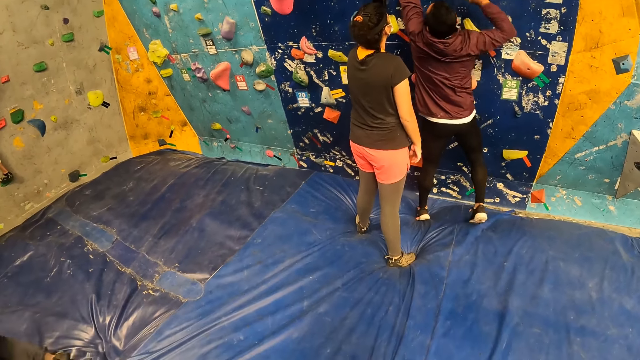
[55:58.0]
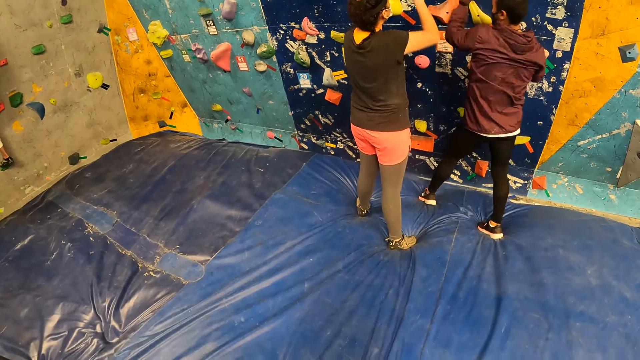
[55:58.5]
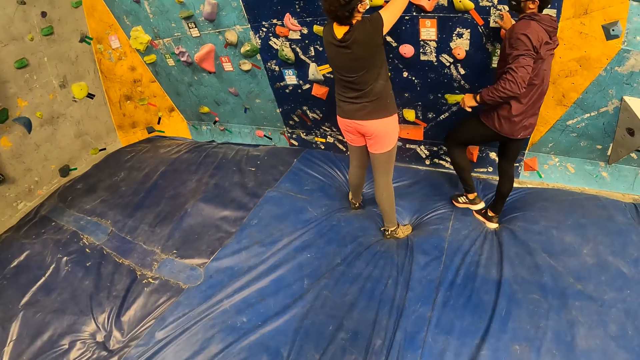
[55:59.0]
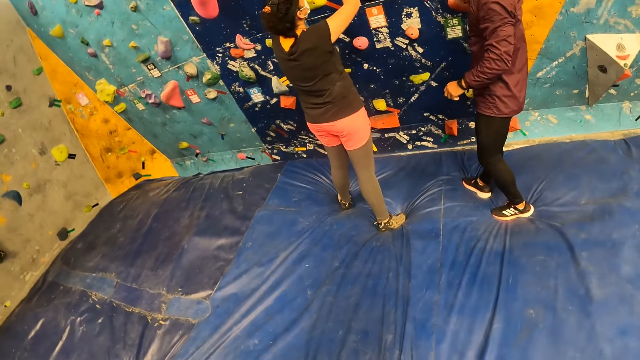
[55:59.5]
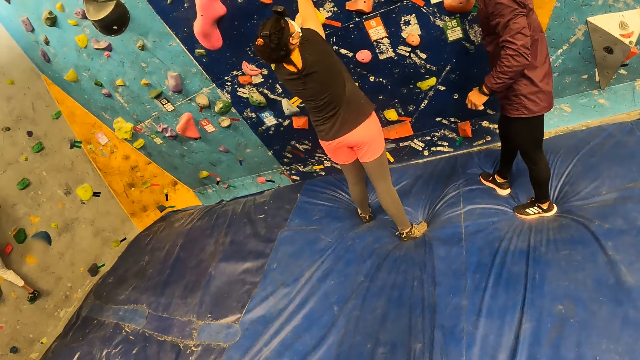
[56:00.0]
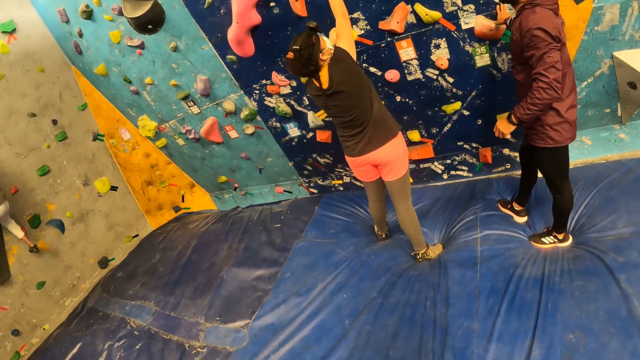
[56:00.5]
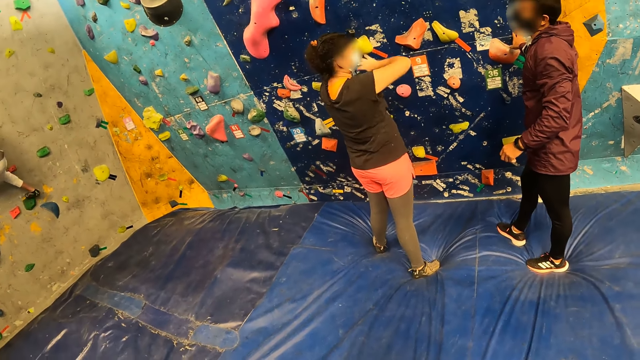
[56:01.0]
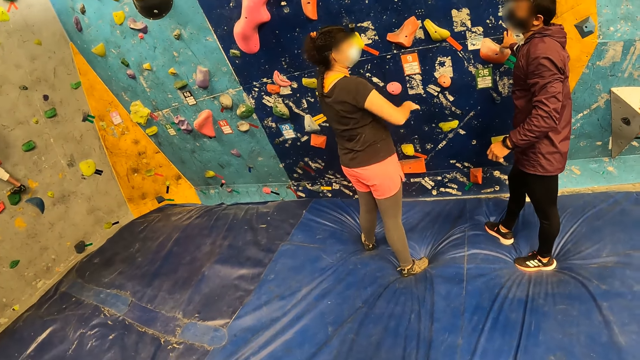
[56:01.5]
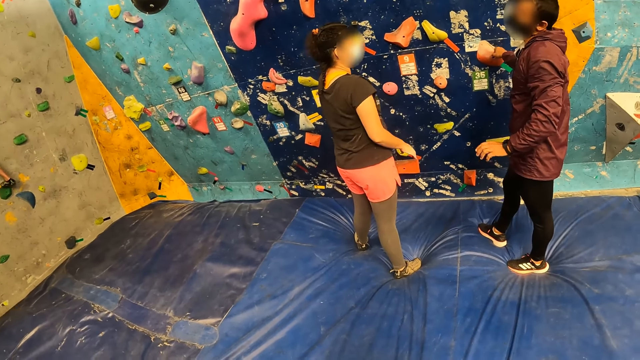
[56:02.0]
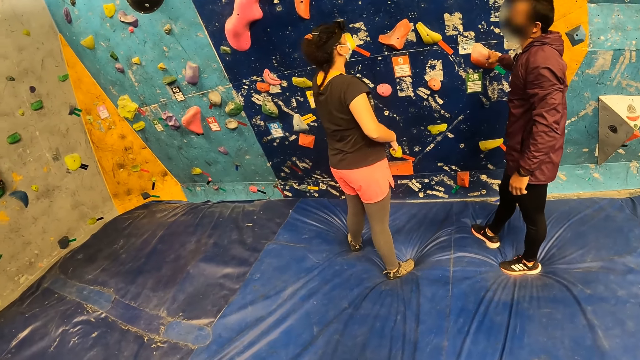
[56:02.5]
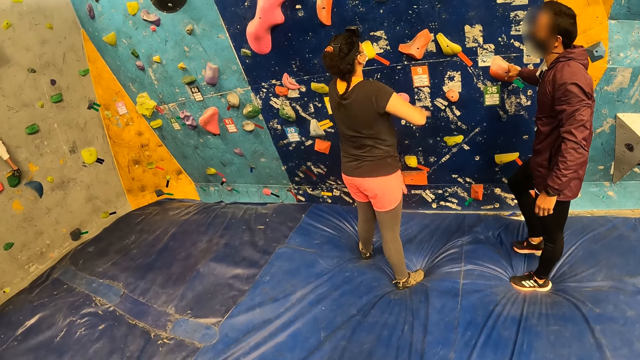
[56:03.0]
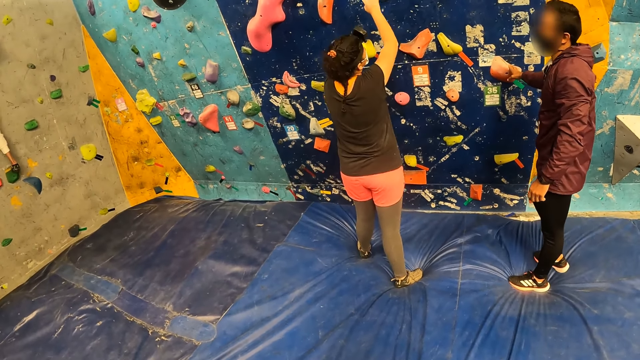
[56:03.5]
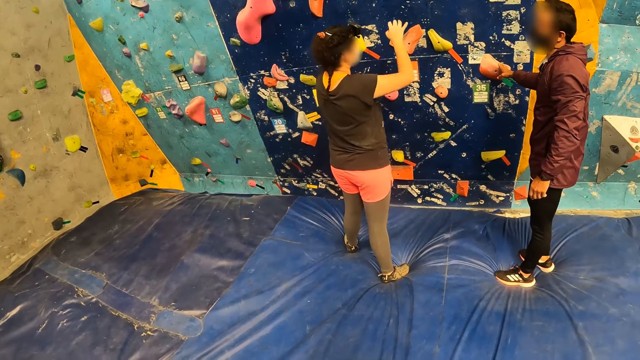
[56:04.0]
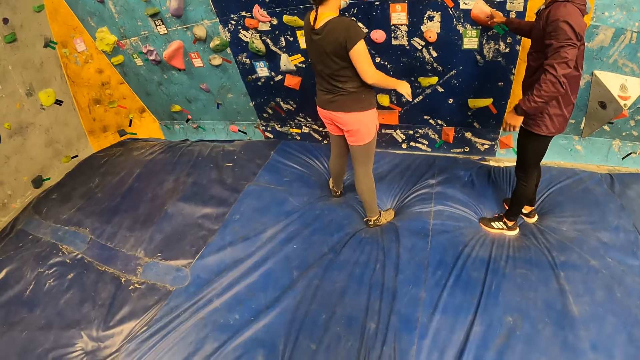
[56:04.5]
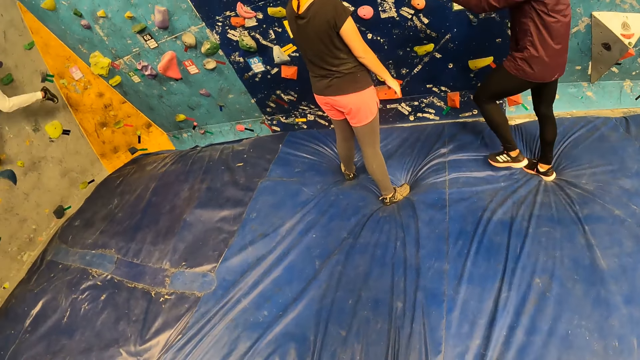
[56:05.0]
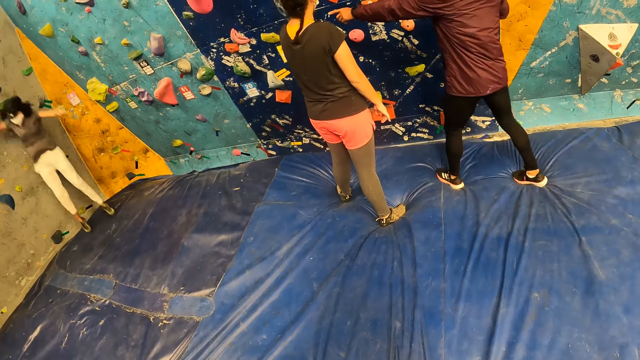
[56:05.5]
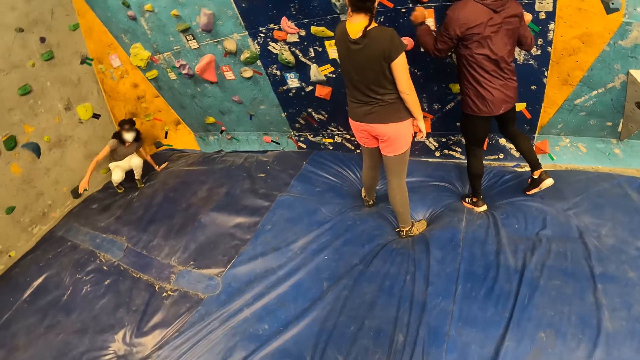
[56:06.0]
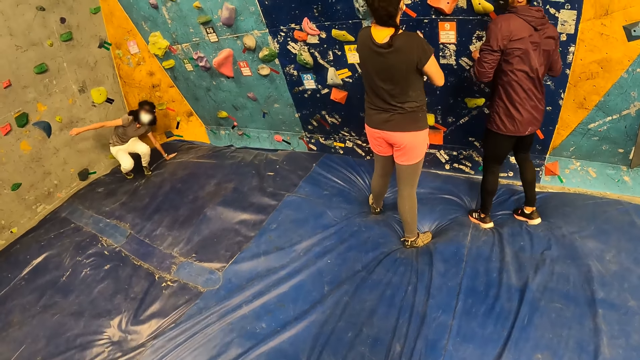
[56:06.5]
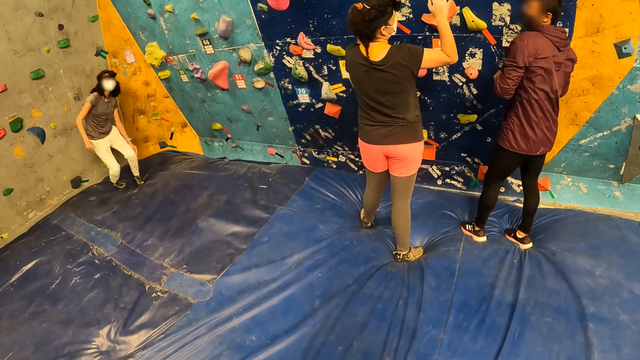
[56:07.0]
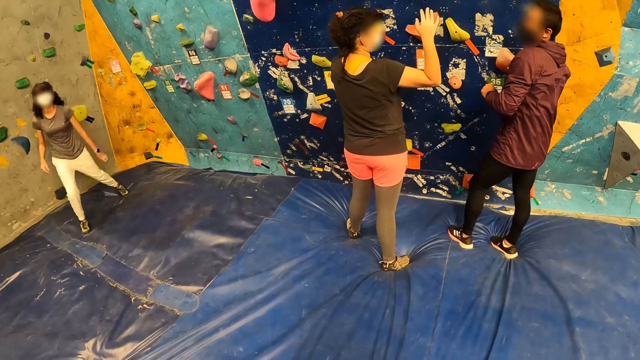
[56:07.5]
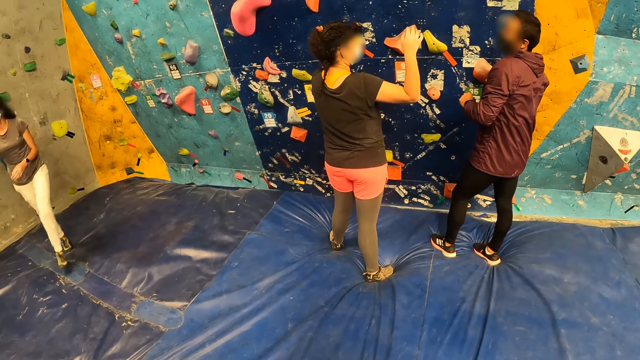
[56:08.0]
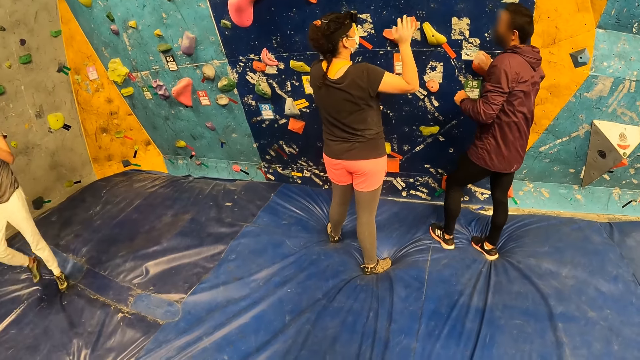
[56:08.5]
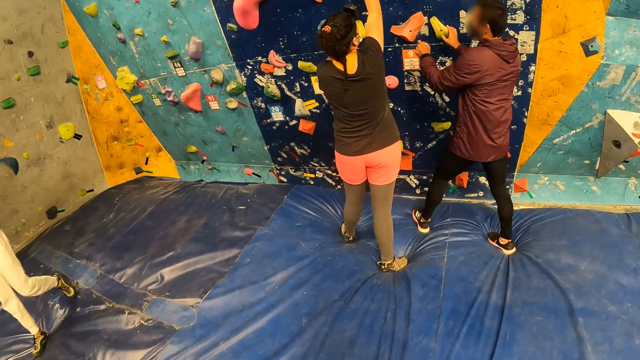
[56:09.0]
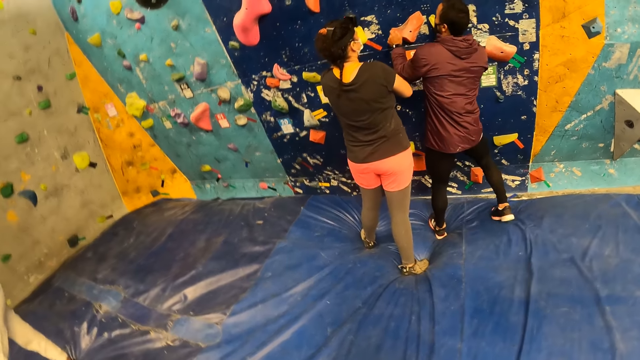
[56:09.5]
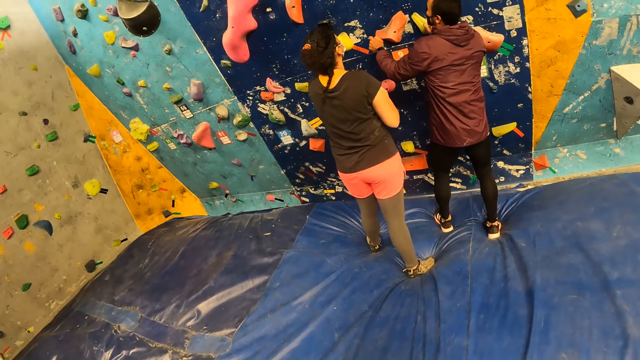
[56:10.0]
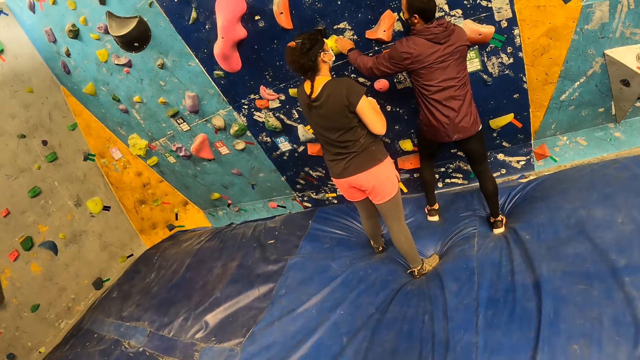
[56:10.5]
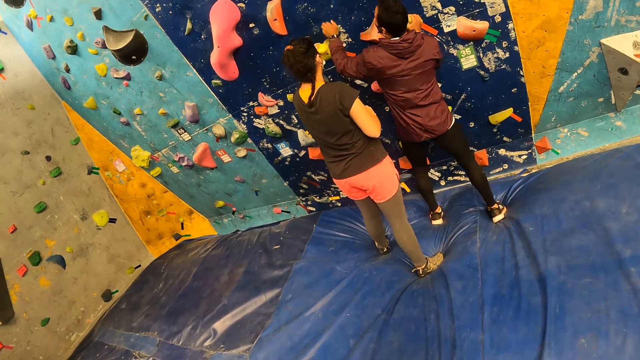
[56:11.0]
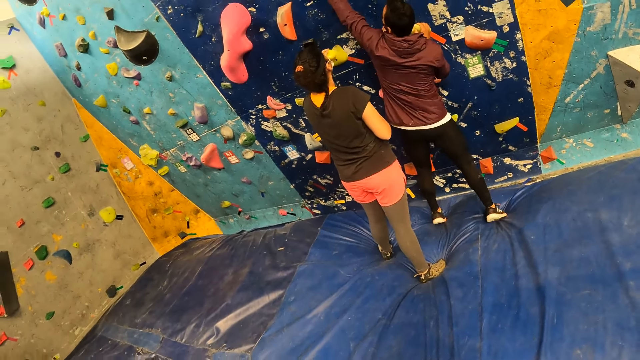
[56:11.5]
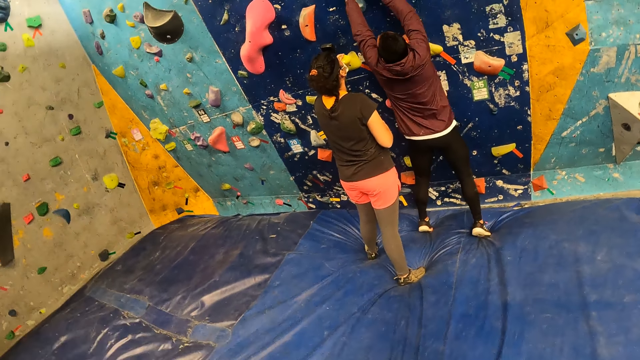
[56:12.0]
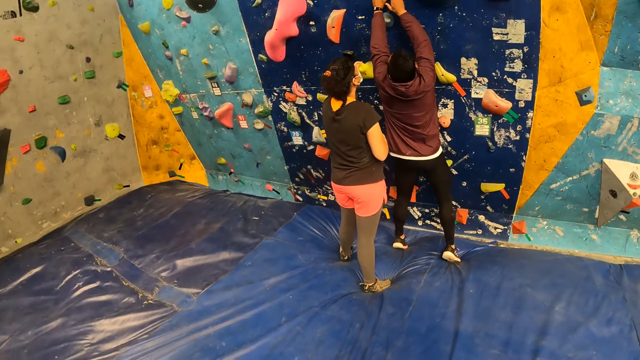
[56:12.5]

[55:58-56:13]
A woman interacts with a man. Another woman jumps from the bouldering wall to a crash pad. The first woman speaks to the man. The man instructs the first woman.

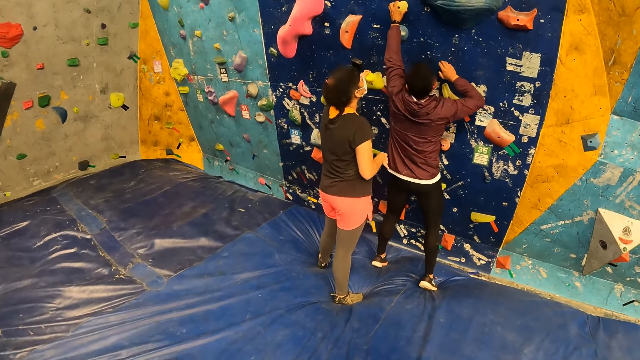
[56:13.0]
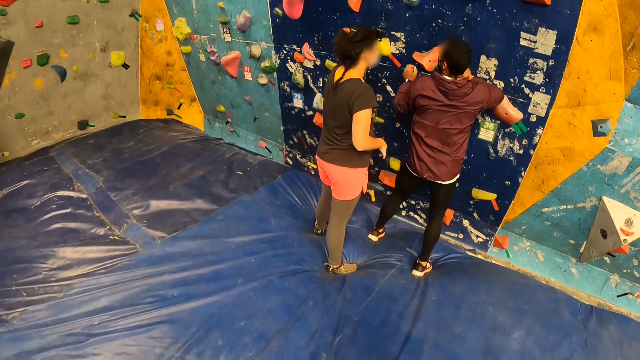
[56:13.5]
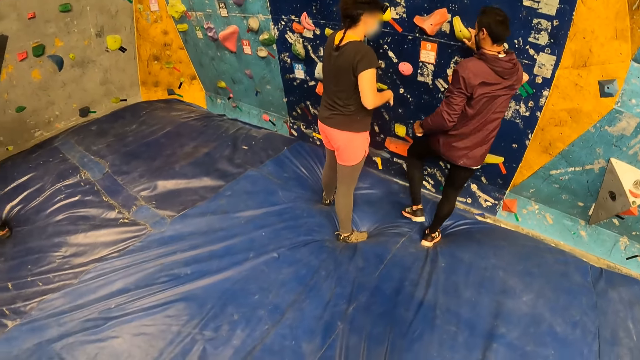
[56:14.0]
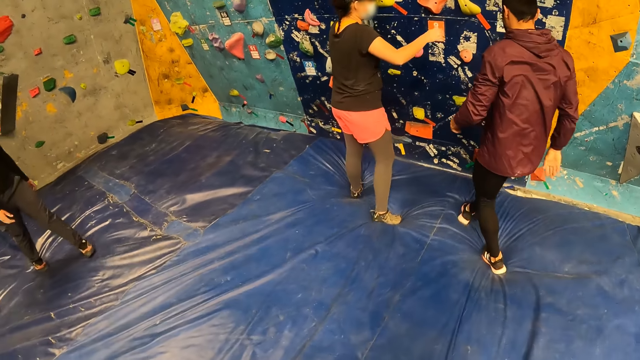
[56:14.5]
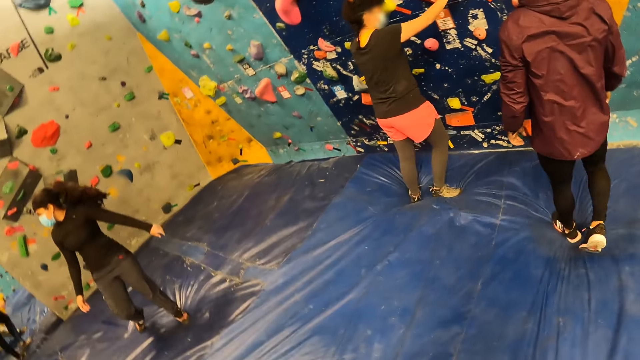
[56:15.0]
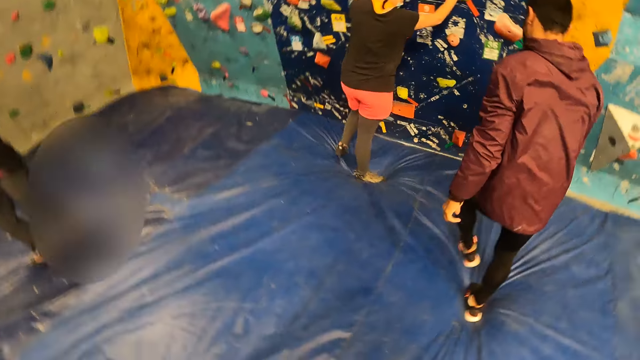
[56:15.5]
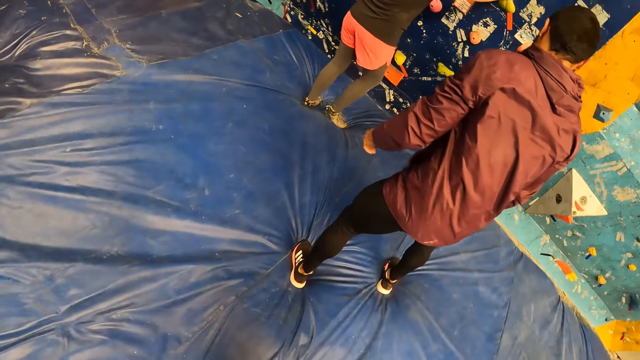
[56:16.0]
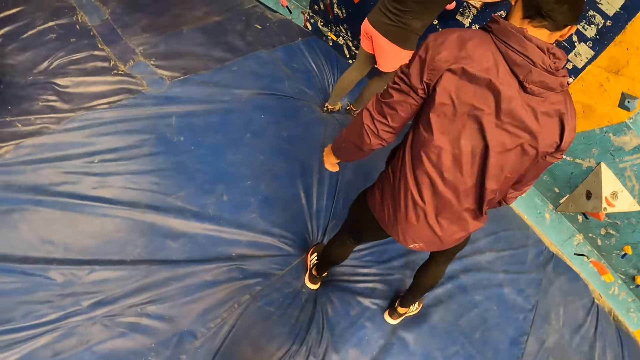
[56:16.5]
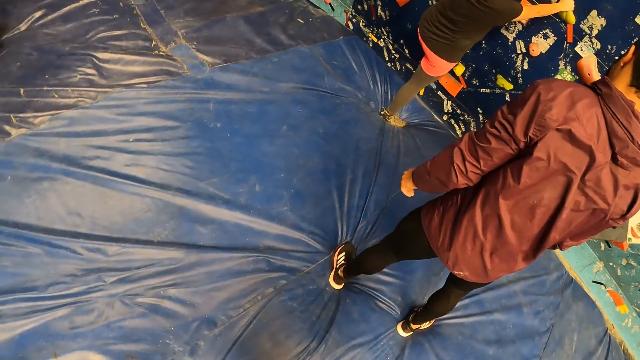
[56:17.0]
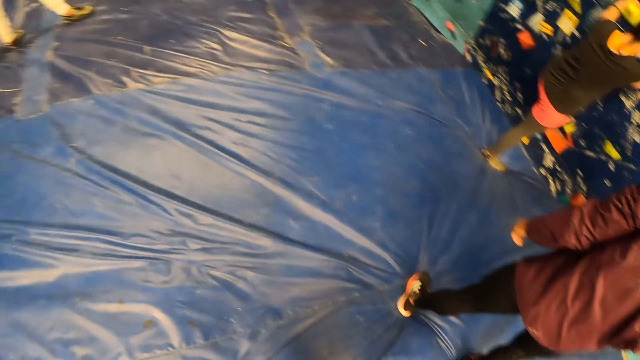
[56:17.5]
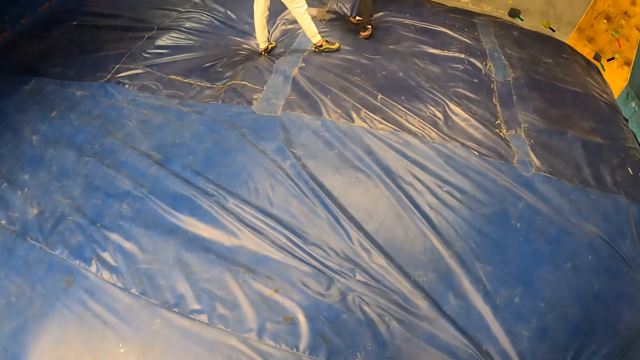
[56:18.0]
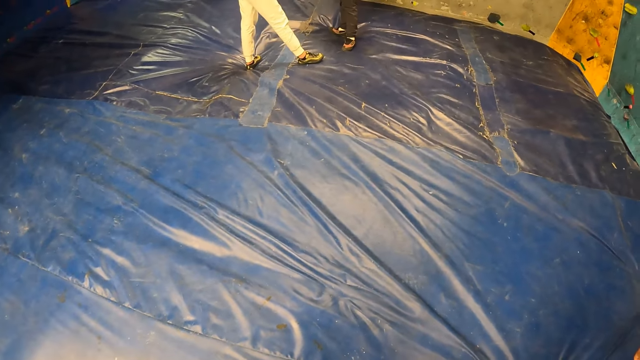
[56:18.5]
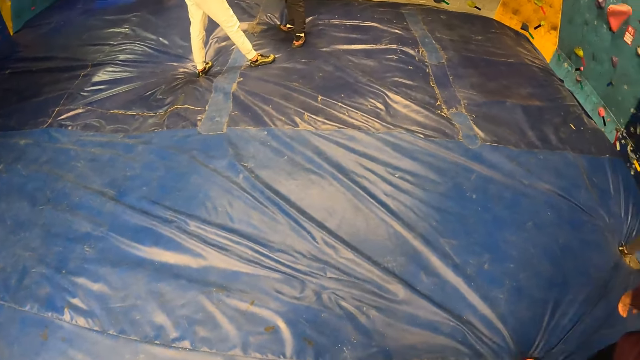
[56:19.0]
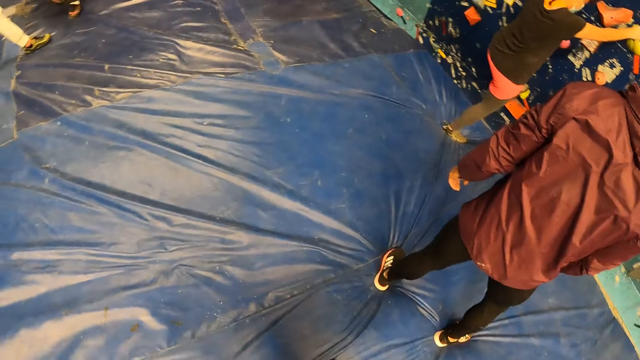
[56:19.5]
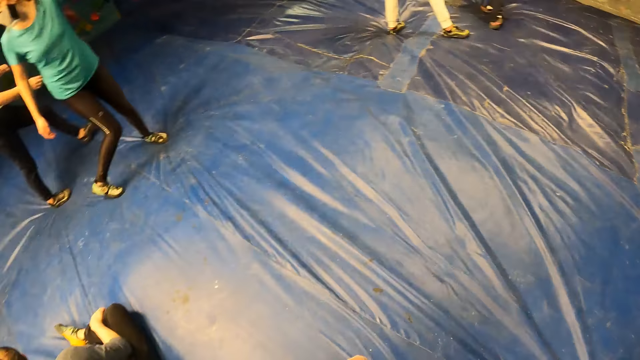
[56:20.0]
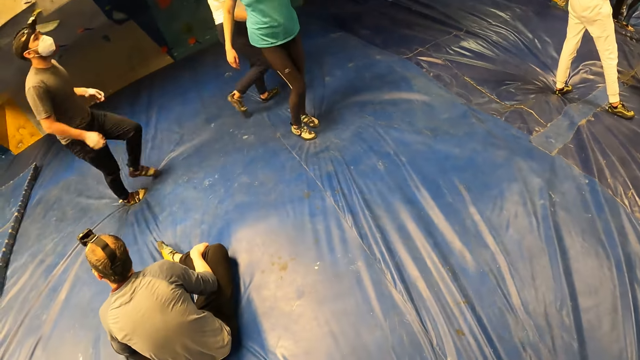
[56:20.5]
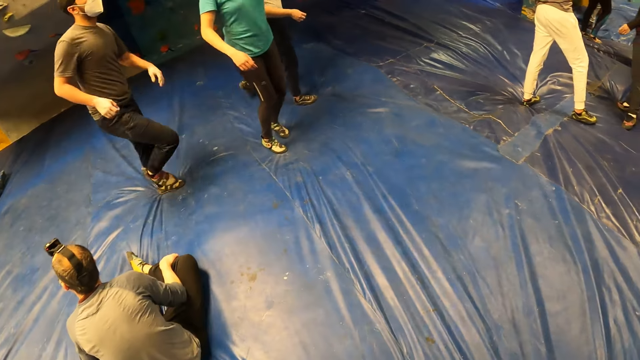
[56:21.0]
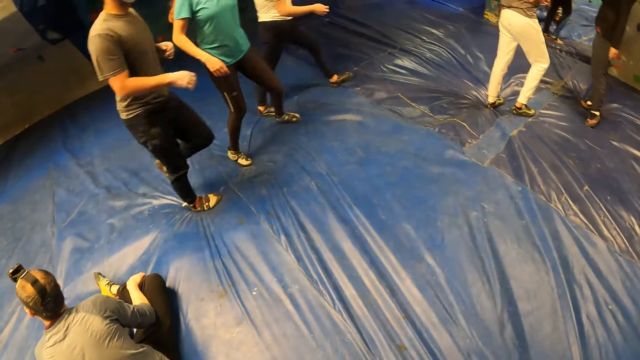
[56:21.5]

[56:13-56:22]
The camera wearer looks around. A woman climbs on the bouldering wall. The camera wearer stares around. A man, another woman and a third woman move around.
